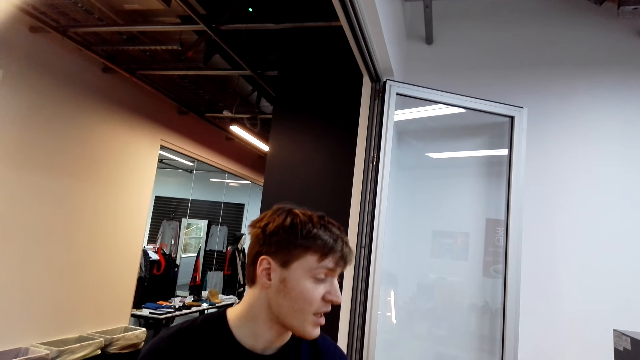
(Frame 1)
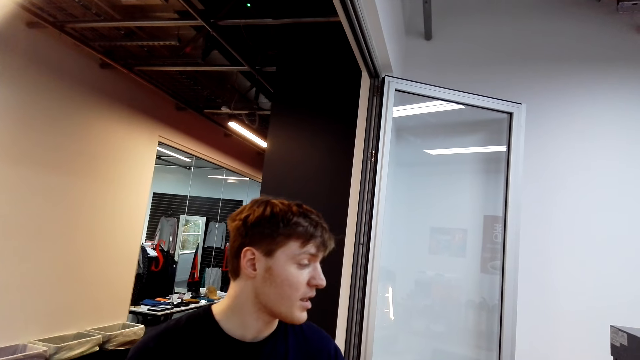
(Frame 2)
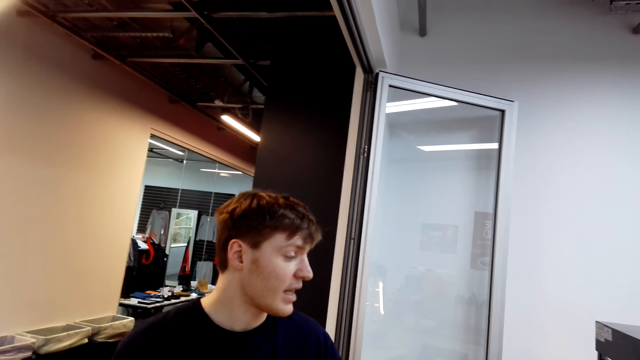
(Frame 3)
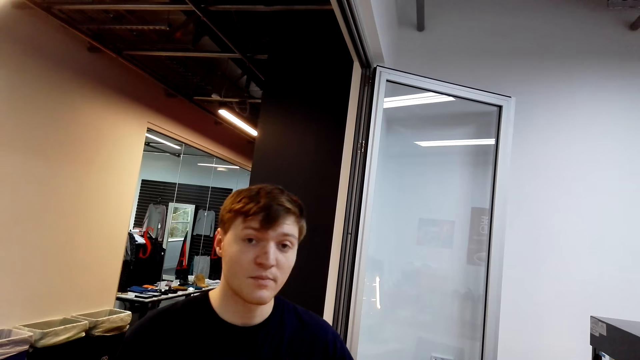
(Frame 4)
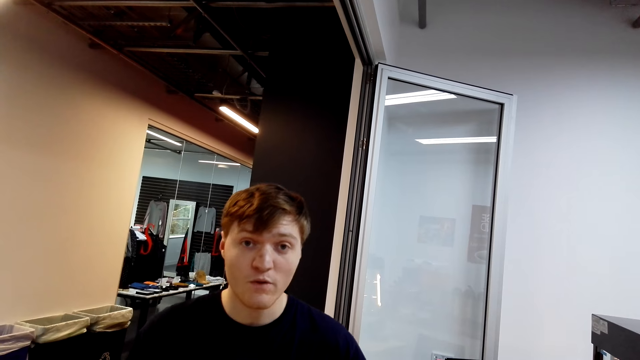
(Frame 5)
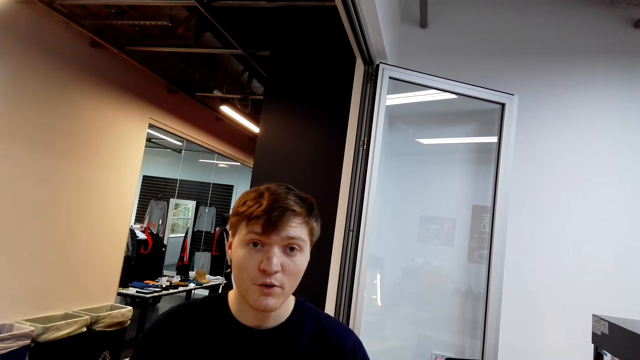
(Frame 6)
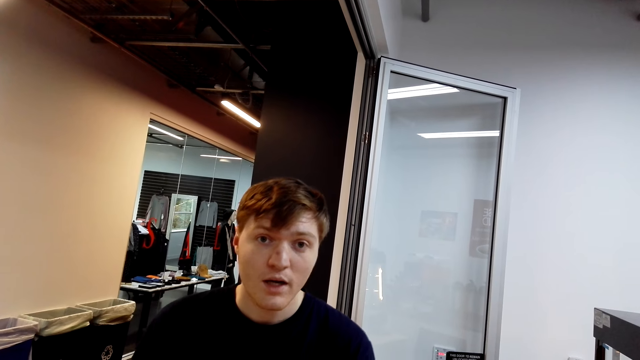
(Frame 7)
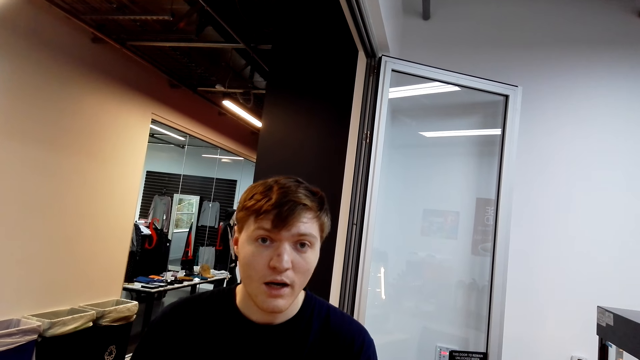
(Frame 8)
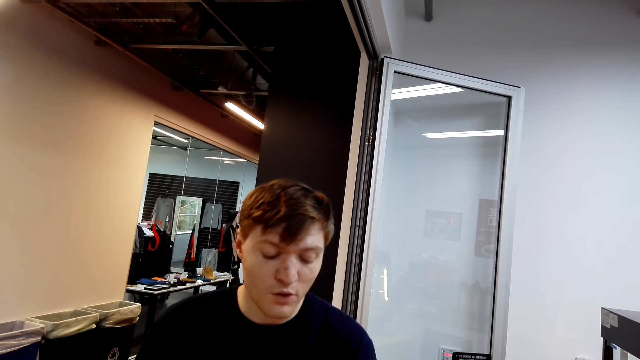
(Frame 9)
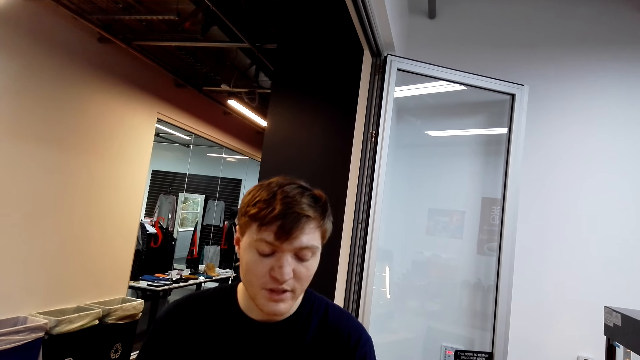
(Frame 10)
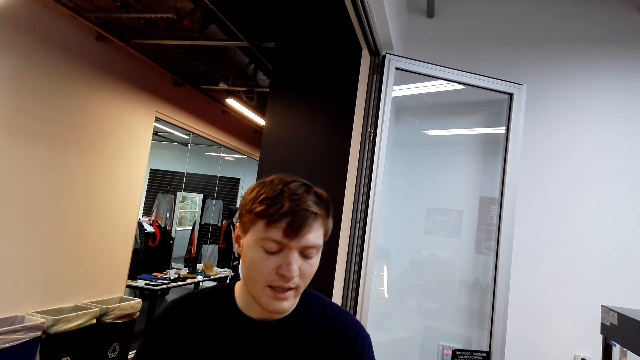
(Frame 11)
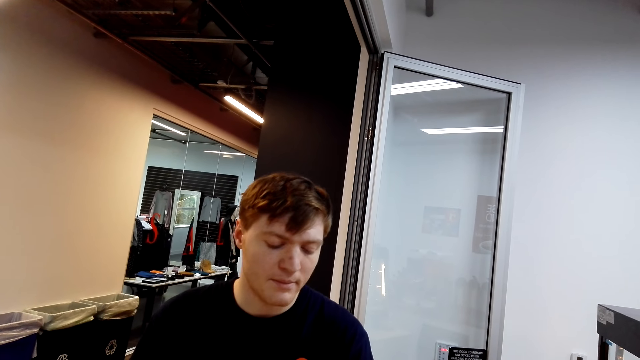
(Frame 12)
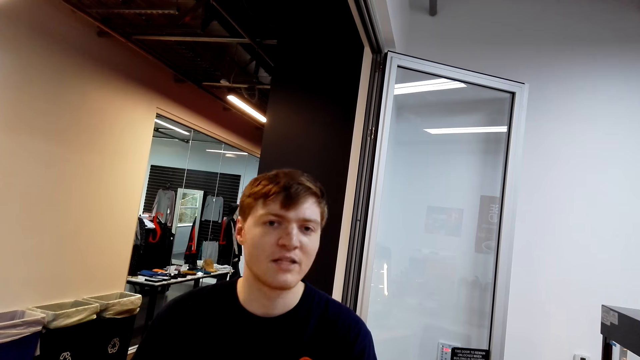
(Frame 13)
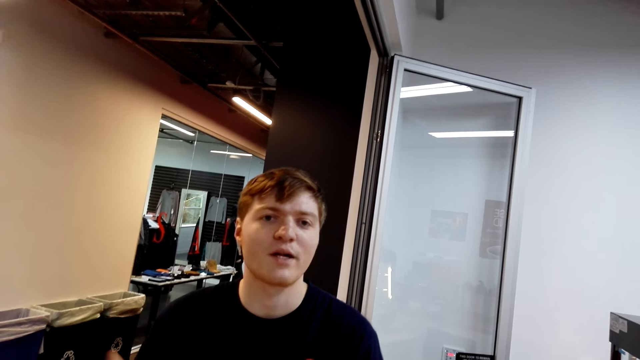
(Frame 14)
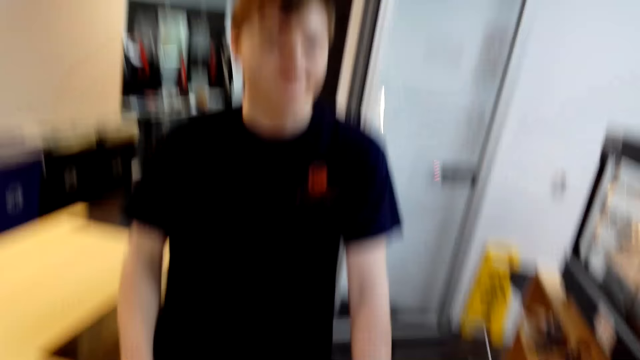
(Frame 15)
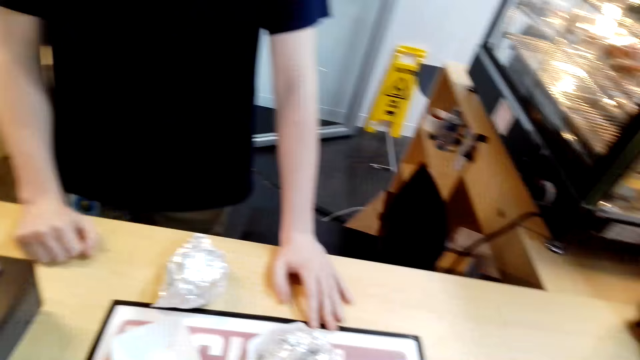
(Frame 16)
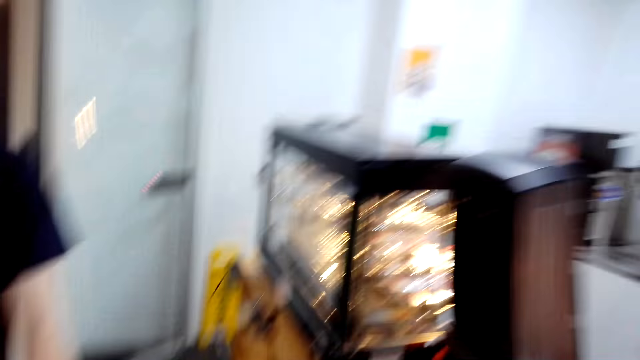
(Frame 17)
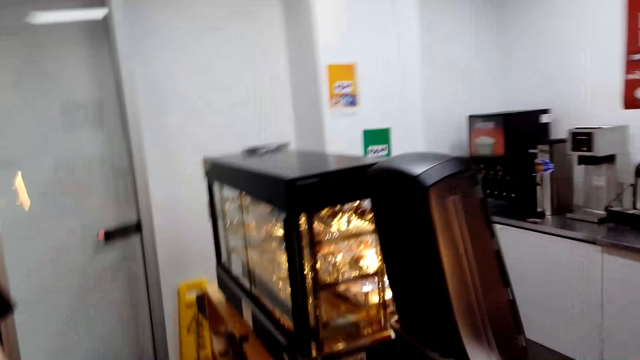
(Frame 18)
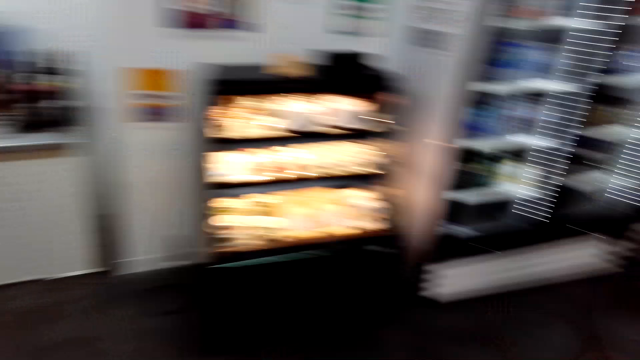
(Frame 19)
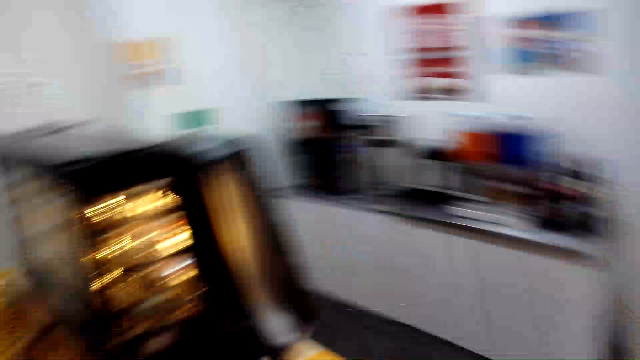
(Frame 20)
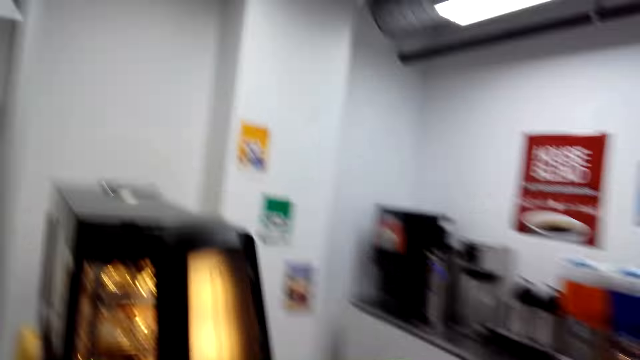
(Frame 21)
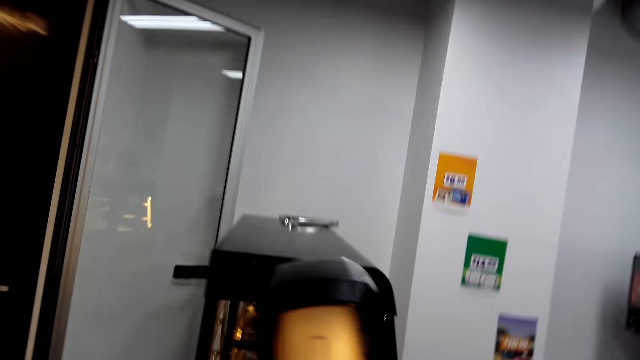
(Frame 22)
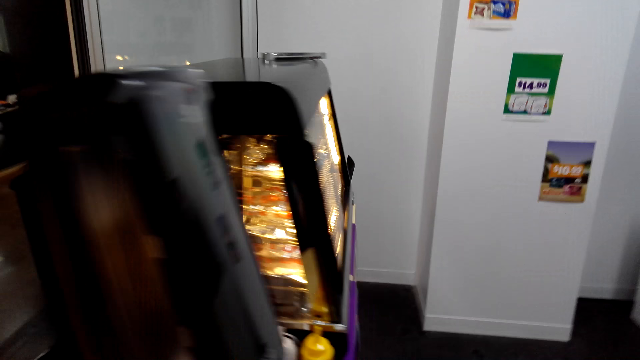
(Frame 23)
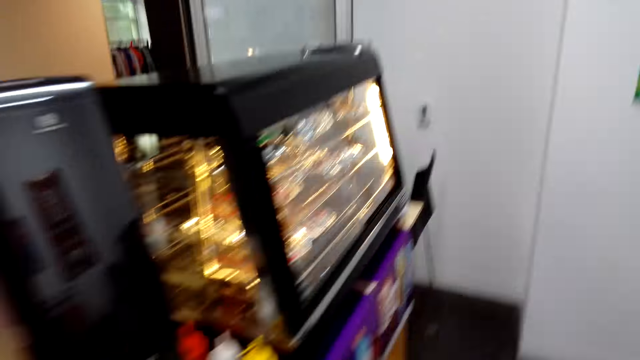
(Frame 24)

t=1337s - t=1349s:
The cashier moves the right hand. The camera wearer speaks to the cashier and walks.

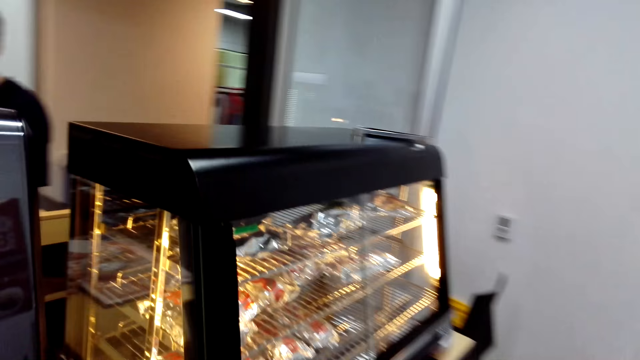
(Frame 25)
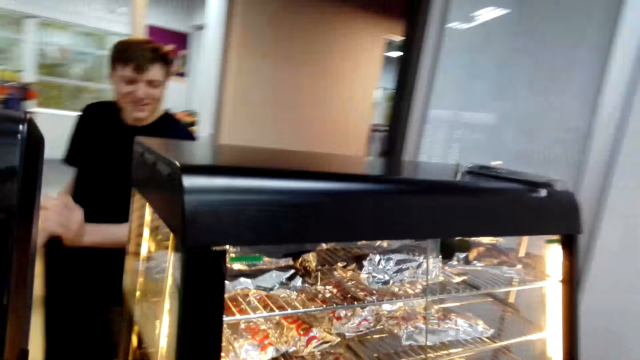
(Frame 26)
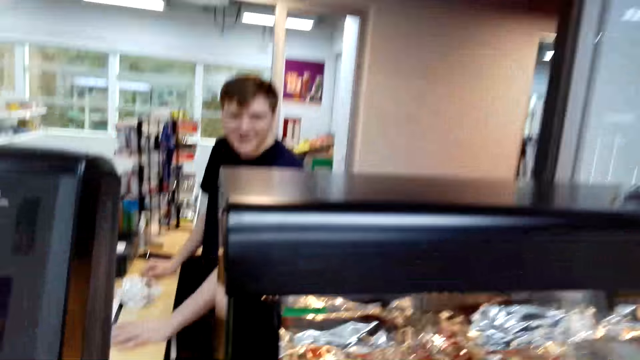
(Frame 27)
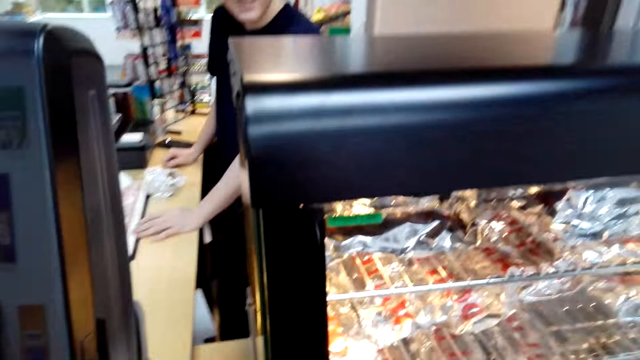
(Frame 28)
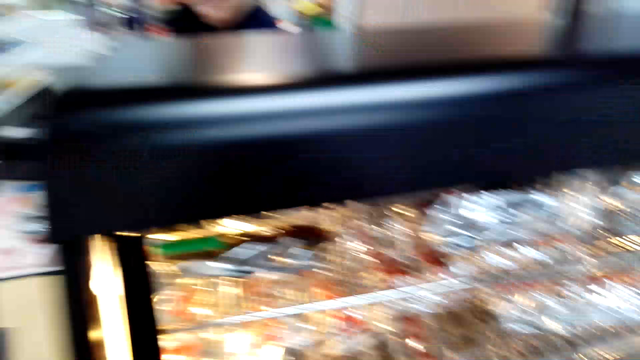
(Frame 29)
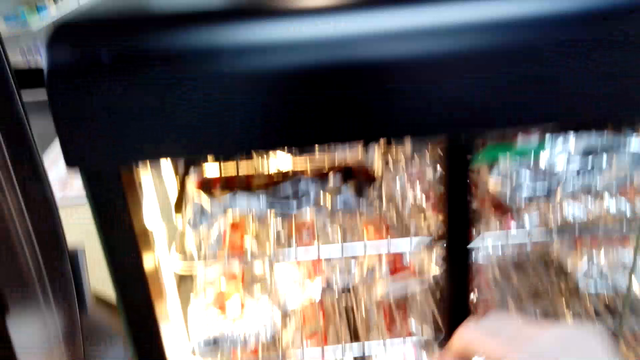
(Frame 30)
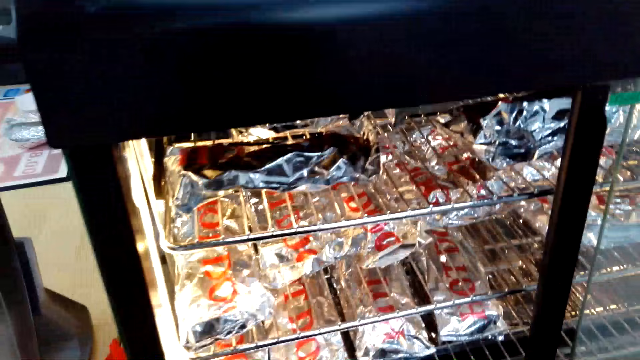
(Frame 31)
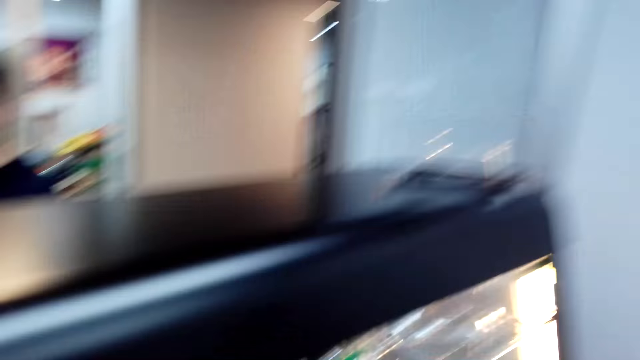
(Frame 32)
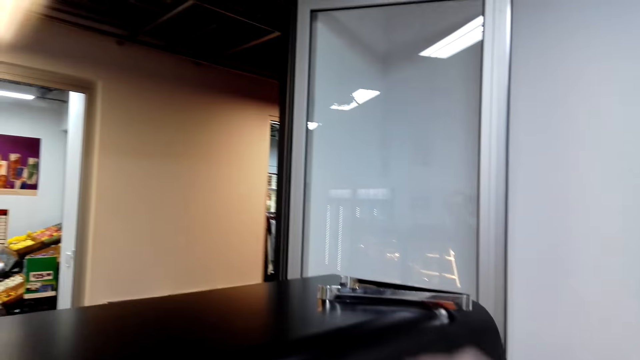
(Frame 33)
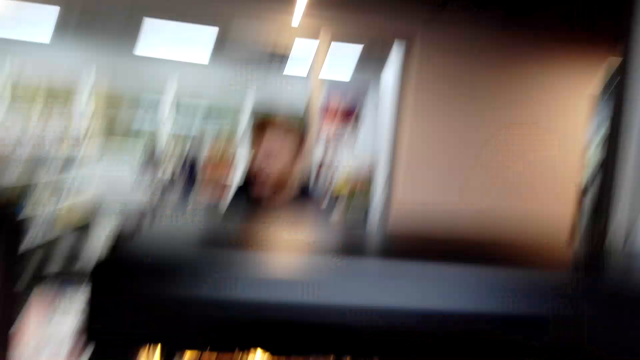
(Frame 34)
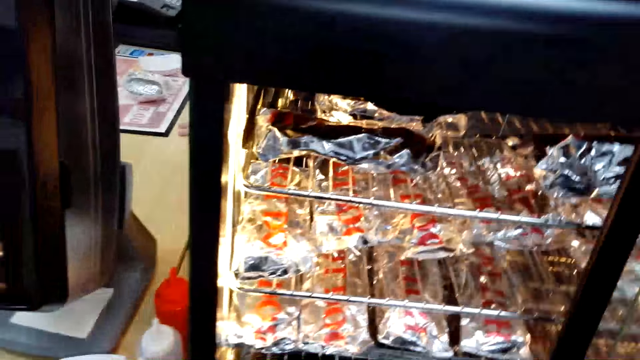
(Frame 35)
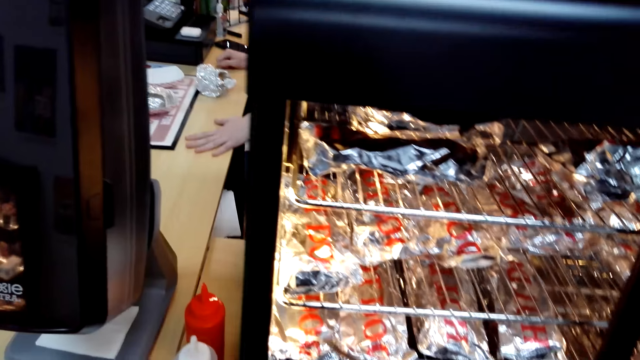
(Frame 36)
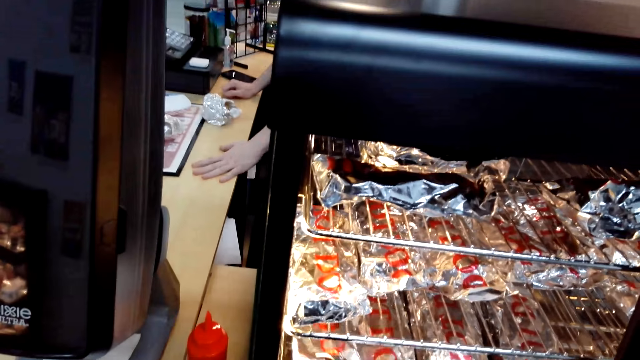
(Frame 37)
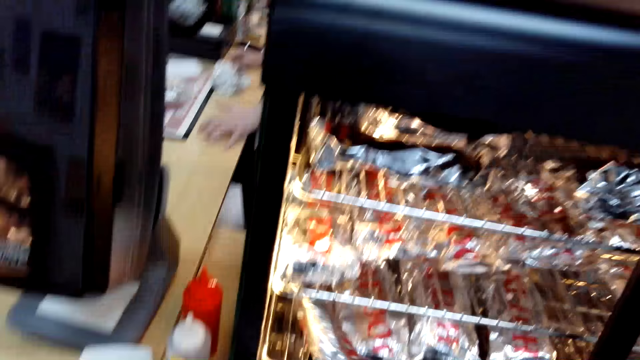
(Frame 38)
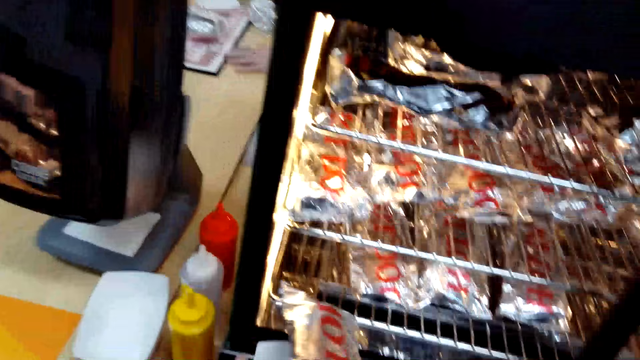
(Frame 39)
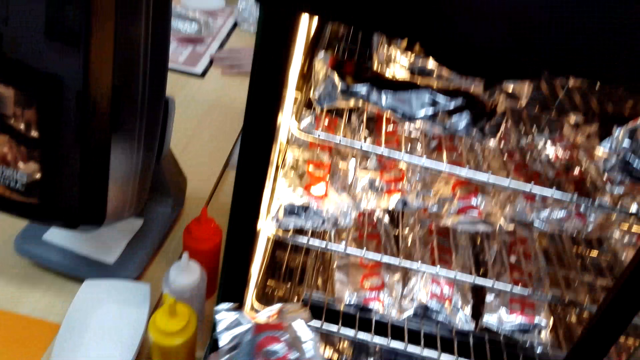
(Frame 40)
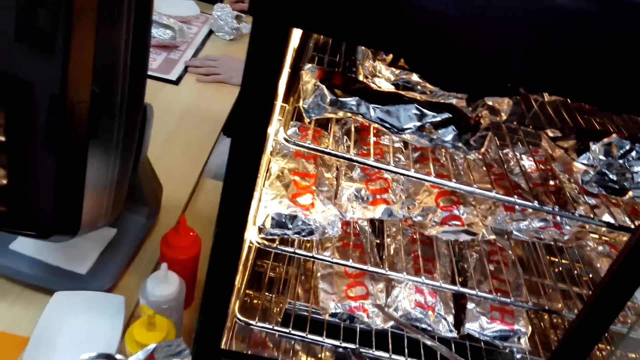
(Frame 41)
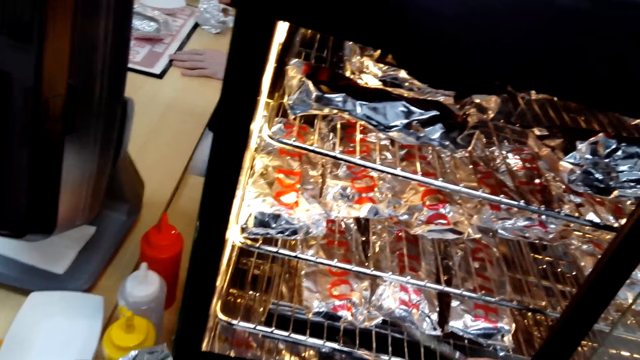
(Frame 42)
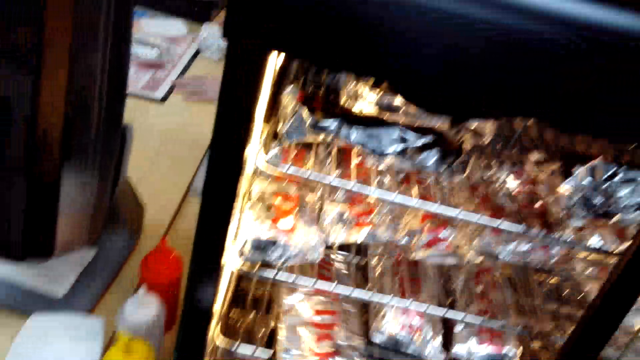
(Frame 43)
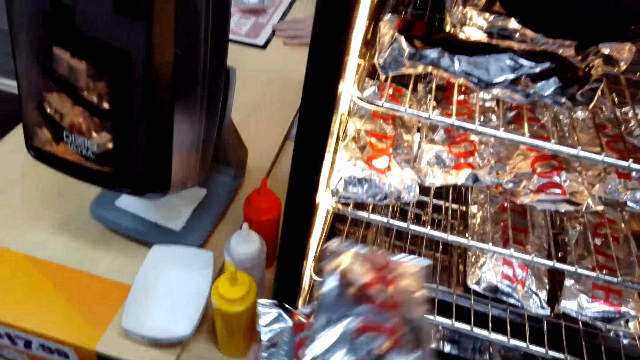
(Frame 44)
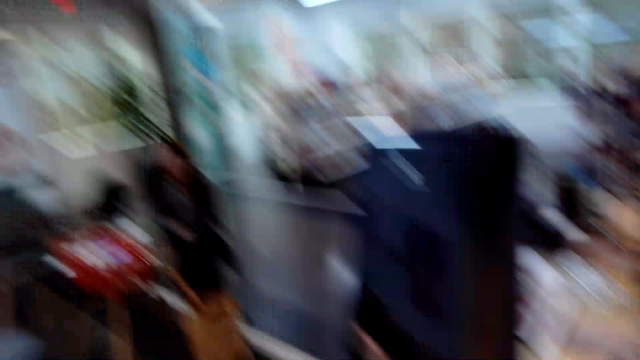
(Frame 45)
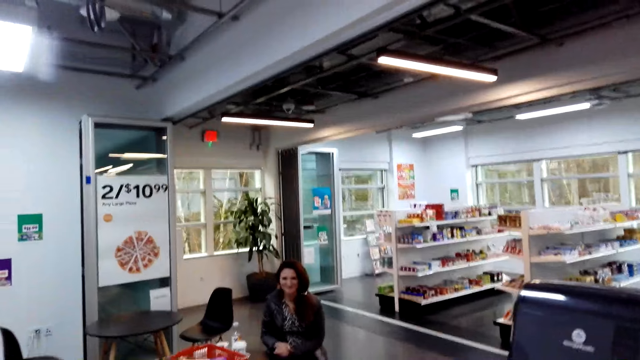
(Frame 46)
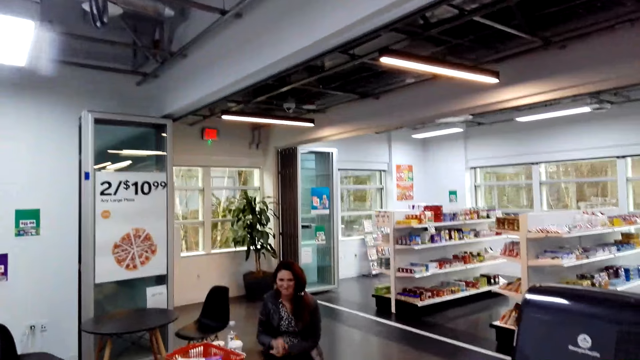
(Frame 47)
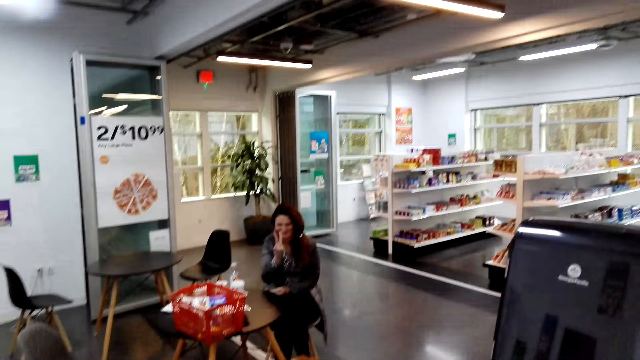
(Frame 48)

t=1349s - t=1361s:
The camera wearer speaks to the cashier. The cashier speaks to the camera wearer. The camera wearer opens the door of the hot dog cooking machine. They pick up tongs. They pick up the hot dog with the tongs. They look at the woman. They speak to the woman.
